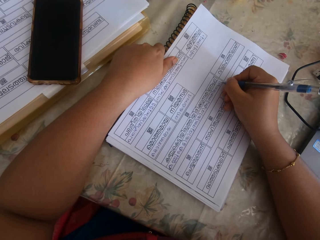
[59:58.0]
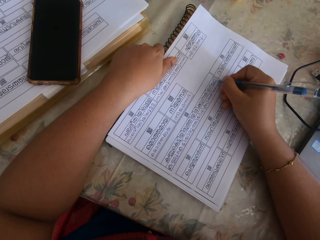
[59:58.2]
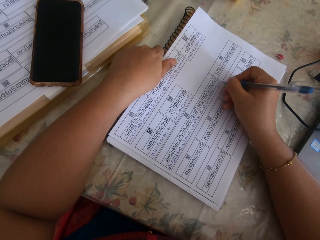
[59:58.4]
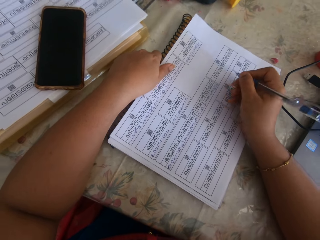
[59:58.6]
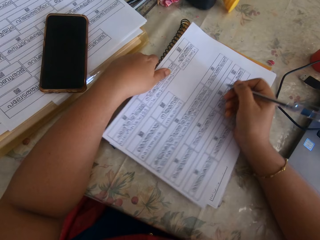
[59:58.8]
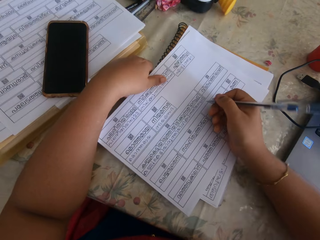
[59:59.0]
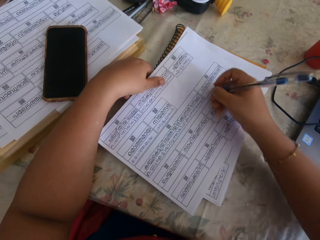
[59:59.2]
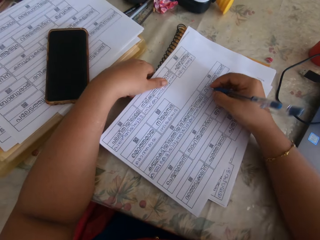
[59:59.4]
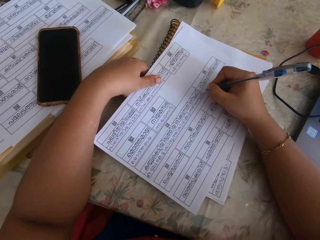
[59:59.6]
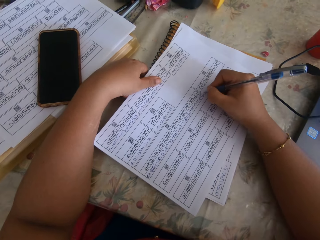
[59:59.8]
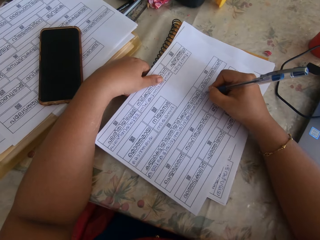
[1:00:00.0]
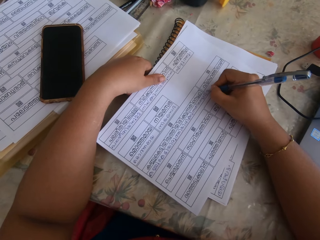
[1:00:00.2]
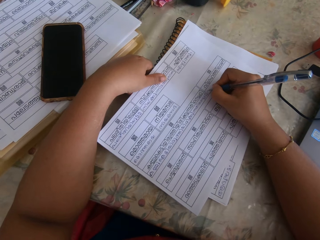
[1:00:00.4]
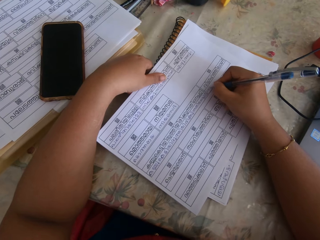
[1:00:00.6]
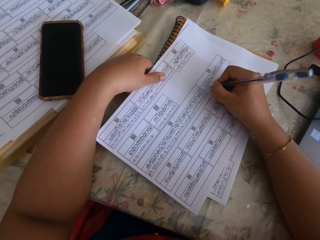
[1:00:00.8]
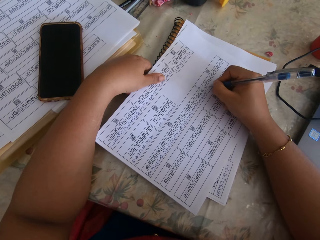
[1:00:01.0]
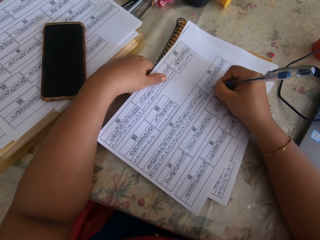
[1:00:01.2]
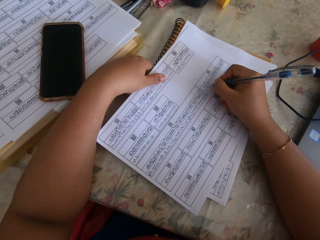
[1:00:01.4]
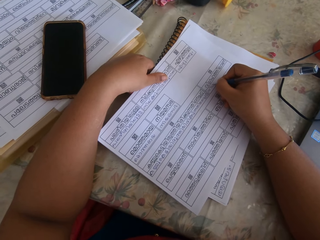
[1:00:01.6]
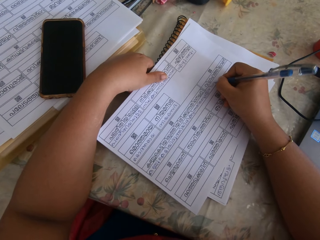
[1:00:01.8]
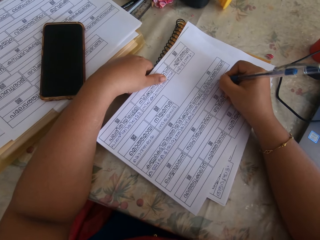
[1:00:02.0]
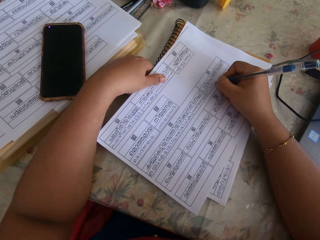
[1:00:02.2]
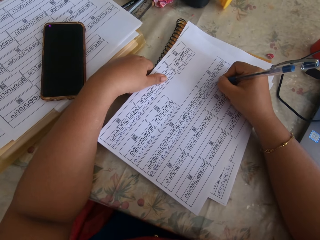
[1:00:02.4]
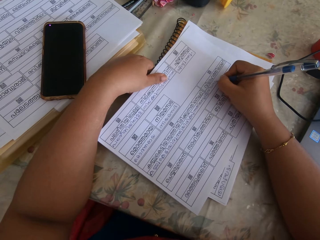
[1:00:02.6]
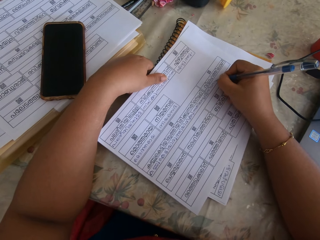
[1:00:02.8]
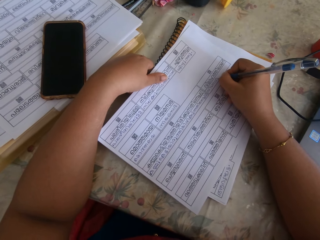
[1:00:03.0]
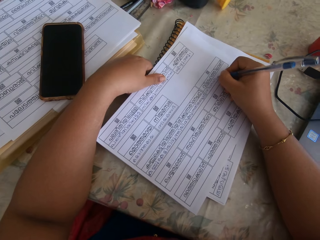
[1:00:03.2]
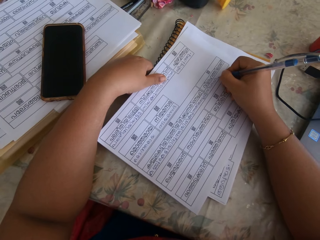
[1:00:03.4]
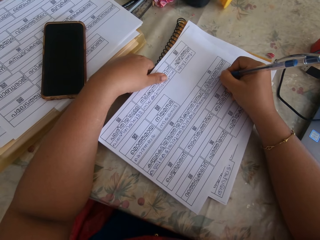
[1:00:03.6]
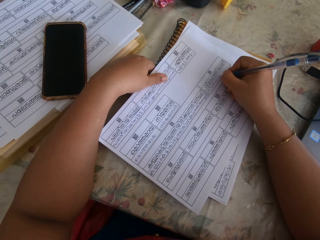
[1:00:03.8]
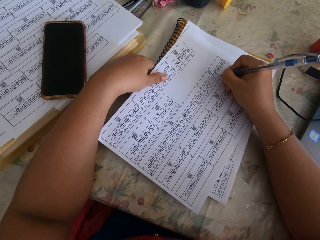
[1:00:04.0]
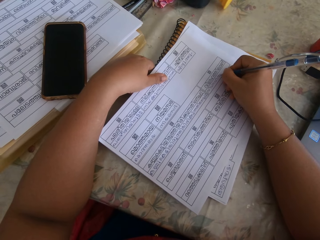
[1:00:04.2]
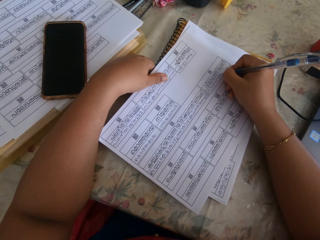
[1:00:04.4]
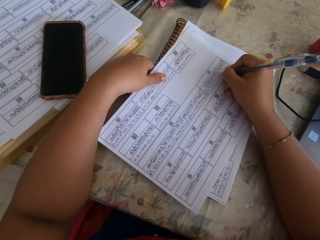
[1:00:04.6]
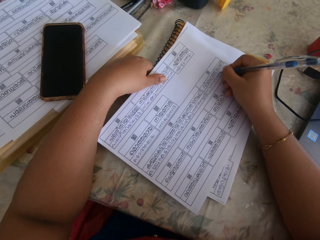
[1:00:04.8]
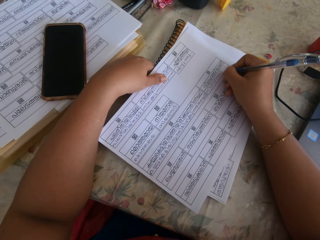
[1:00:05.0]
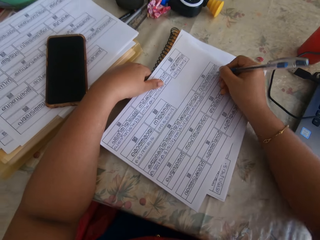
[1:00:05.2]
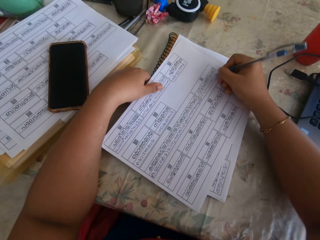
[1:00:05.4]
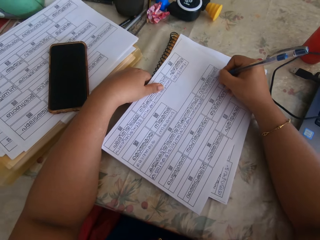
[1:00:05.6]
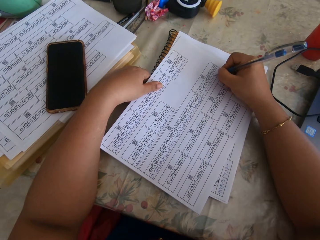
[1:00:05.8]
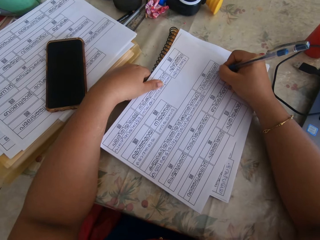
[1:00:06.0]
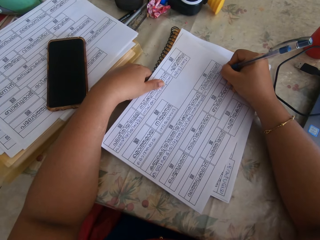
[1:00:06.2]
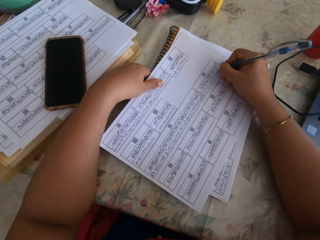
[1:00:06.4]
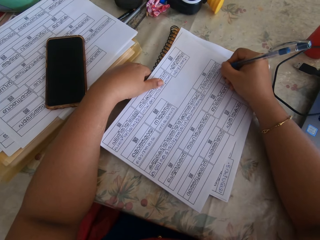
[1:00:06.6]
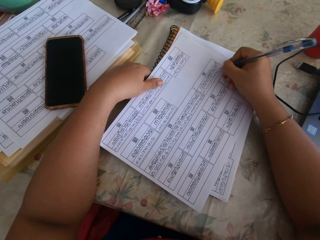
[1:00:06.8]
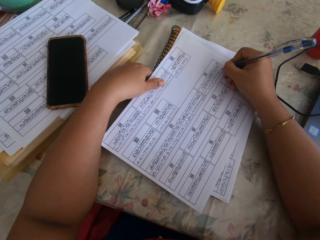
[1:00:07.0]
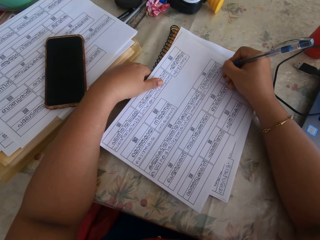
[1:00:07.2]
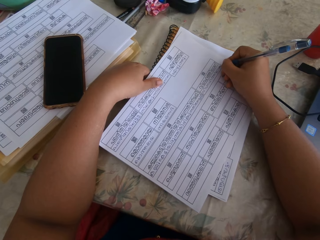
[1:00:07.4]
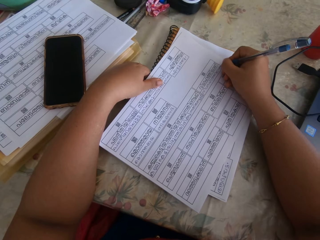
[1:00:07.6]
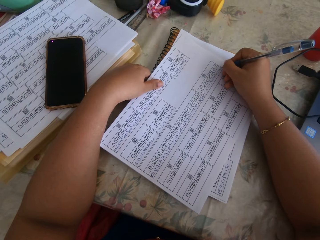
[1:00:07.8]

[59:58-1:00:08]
The camera wearer adjusts the papers on the book with her right hand. She writes on the paper with the pen in her right hand.

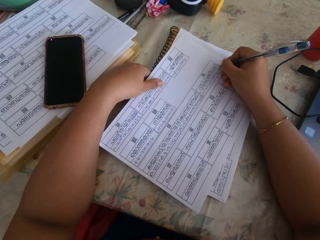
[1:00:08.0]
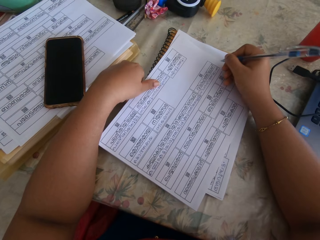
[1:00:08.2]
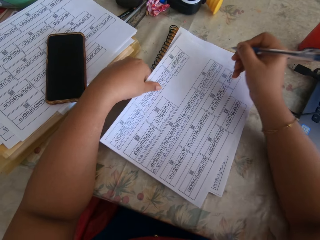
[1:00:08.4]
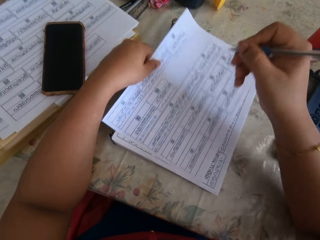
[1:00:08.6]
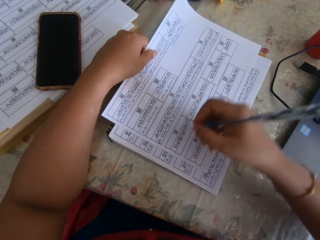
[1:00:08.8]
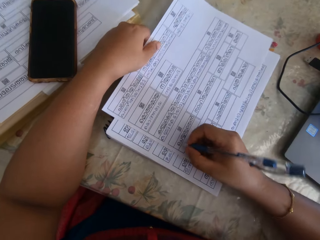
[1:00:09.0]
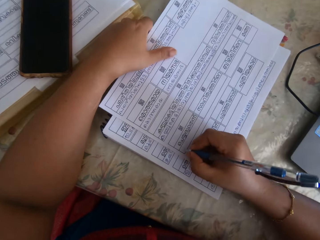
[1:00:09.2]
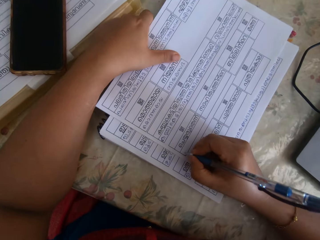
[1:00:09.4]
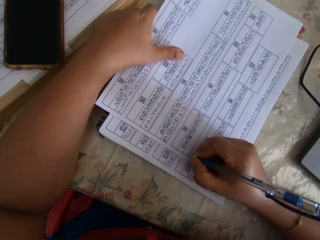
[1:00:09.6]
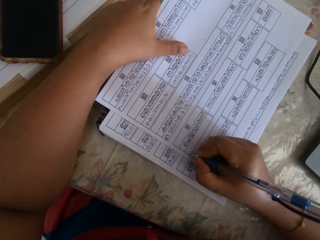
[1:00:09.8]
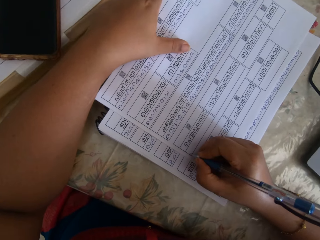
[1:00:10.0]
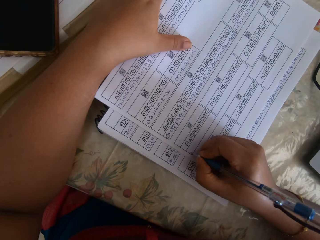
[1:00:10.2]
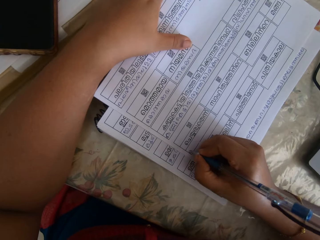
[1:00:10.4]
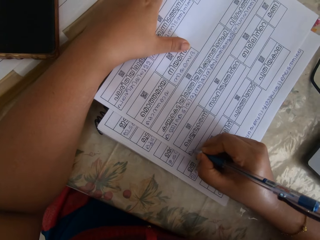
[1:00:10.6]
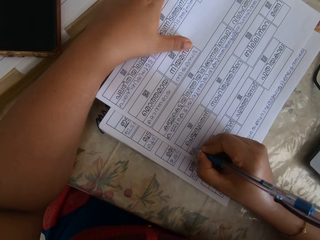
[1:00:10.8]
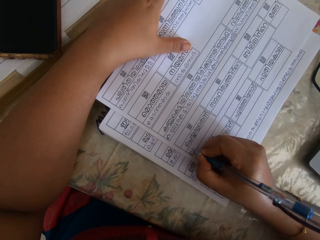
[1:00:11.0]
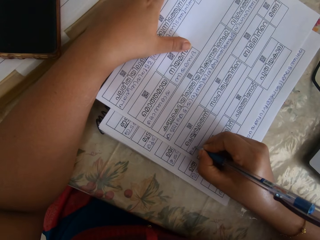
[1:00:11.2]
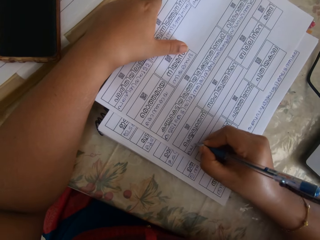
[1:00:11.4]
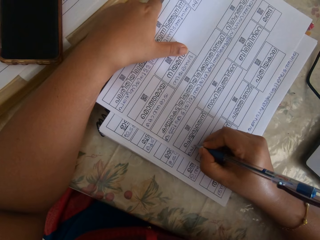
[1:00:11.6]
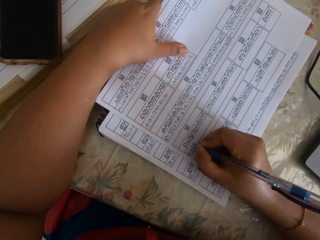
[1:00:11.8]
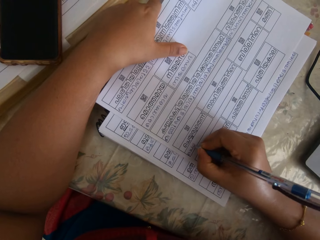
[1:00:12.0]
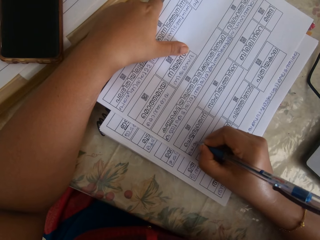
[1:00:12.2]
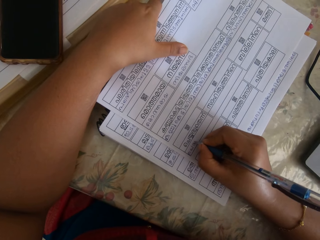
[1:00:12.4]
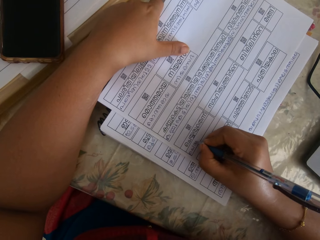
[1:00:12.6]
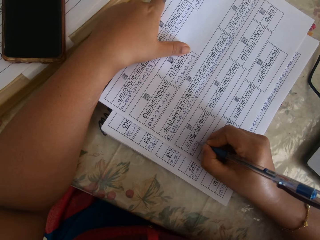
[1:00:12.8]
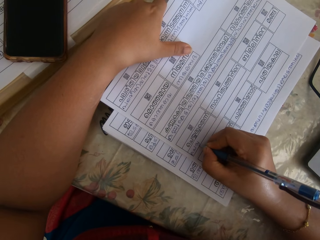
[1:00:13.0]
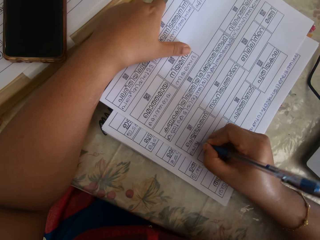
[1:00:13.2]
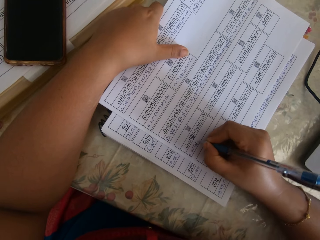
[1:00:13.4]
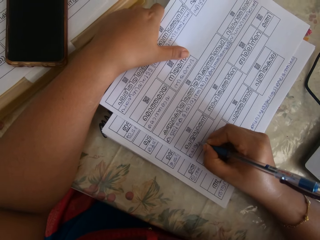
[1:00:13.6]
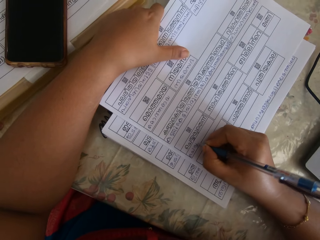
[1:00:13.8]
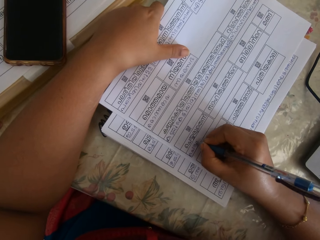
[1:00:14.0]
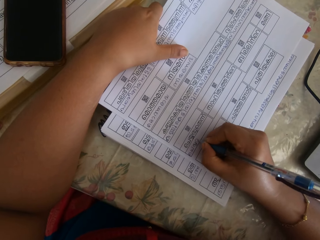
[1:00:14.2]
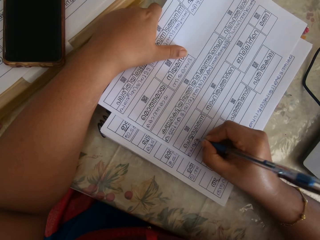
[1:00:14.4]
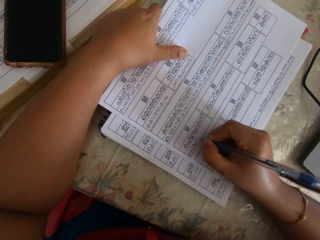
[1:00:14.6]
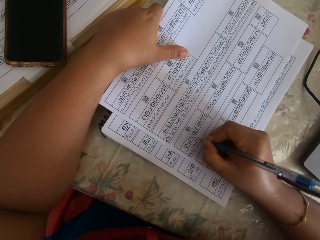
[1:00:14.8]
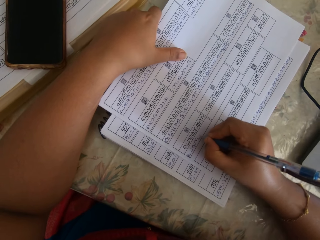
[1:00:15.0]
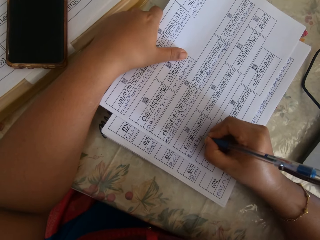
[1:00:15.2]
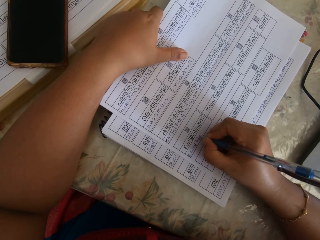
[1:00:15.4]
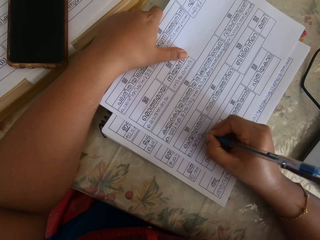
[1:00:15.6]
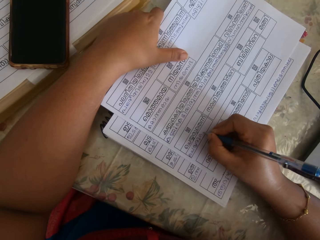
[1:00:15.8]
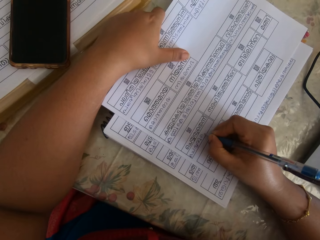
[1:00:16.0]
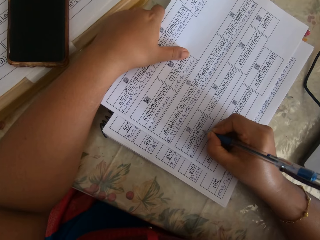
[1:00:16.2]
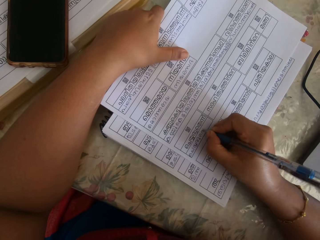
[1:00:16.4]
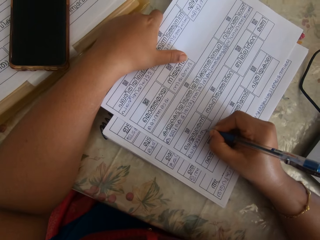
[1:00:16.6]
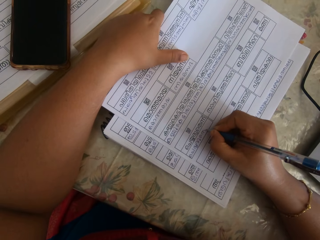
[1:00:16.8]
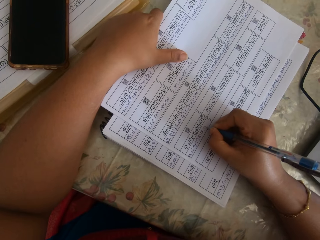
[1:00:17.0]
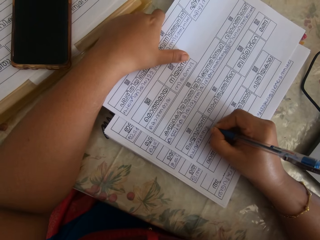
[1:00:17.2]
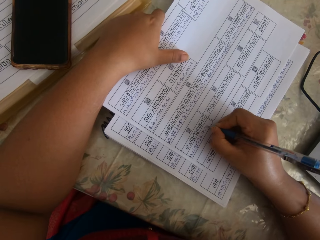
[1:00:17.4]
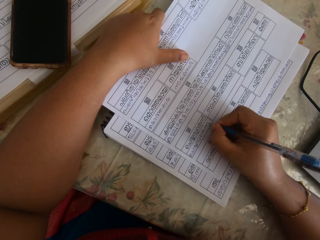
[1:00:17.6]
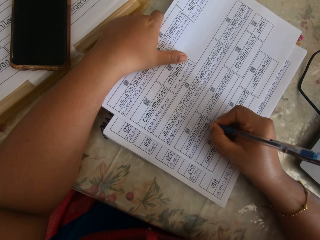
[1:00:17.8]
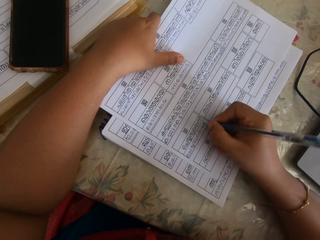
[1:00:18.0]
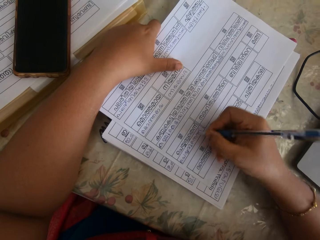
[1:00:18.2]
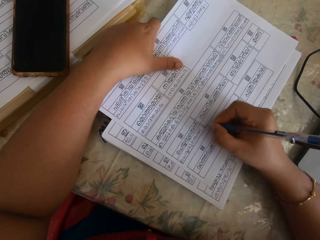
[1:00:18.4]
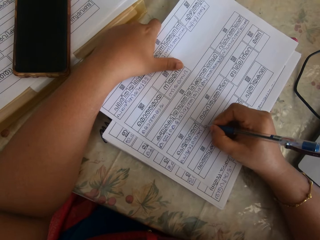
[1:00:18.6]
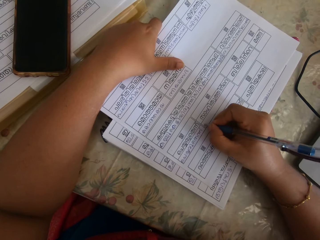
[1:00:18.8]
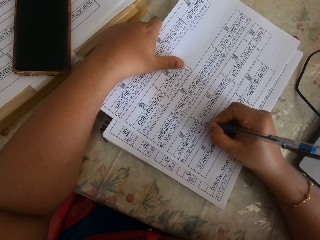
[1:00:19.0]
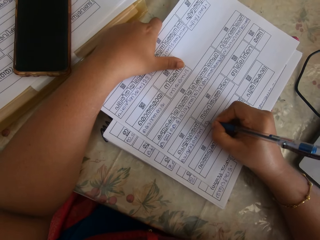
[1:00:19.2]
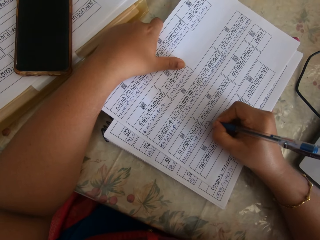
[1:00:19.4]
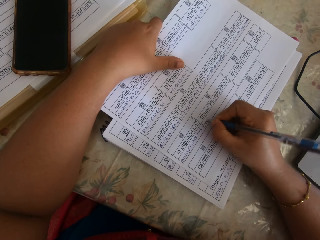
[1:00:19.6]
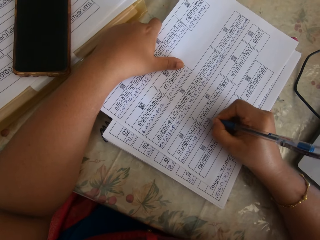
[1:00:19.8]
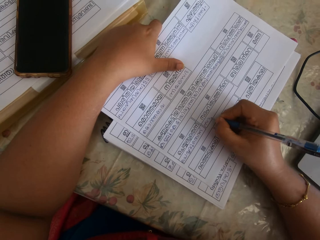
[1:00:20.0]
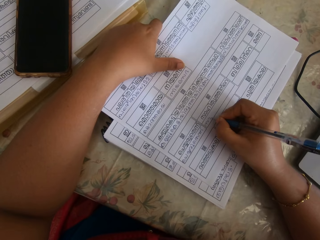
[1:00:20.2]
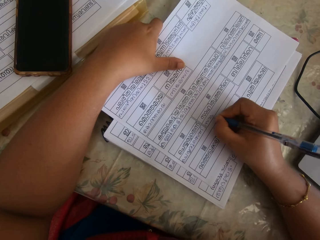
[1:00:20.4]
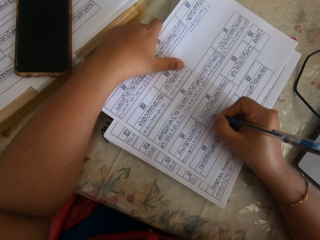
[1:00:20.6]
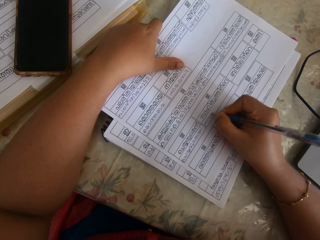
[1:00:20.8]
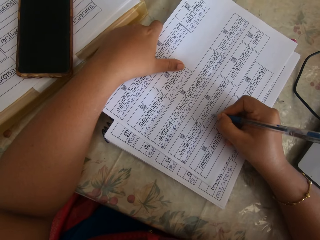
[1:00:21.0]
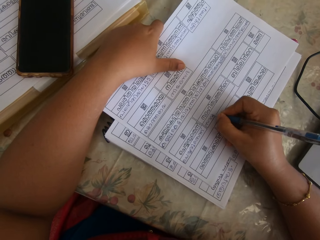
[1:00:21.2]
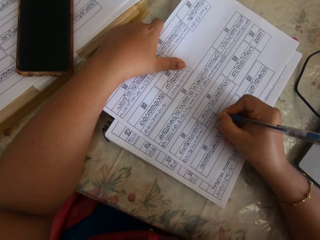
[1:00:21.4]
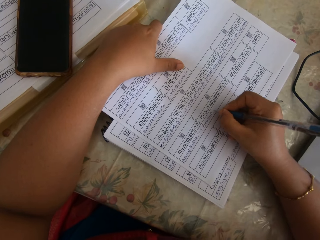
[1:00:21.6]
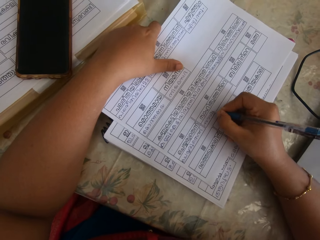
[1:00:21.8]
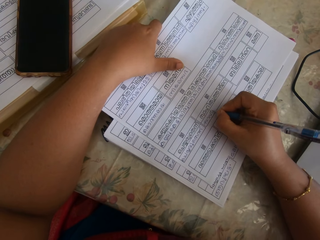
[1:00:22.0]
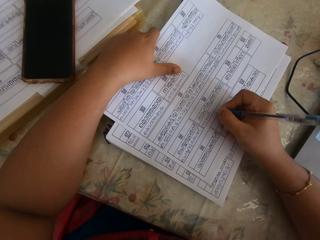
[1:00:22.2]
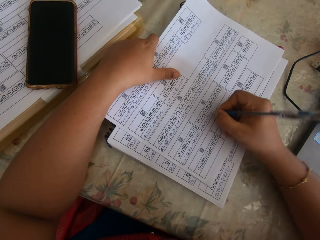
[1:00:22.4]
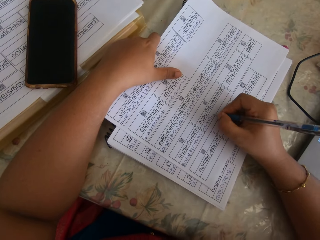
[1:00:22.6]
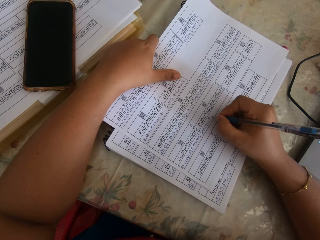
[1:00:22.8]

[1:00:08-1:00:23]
The camera wearer adjusts the paper with her left hand. She writes on the paper with the pen in her right hand.
